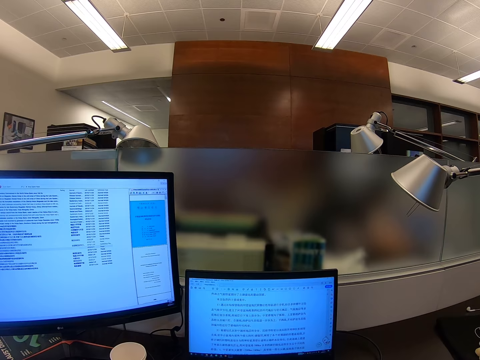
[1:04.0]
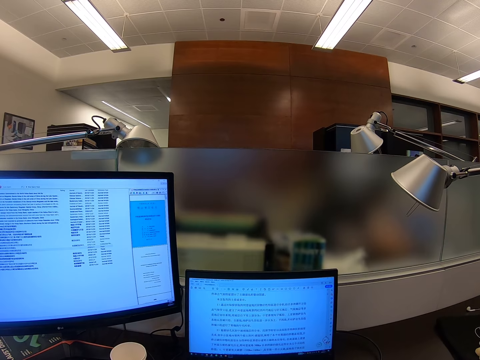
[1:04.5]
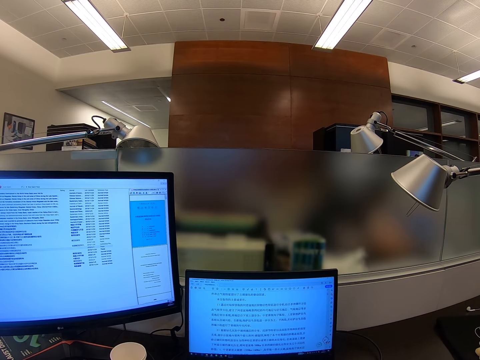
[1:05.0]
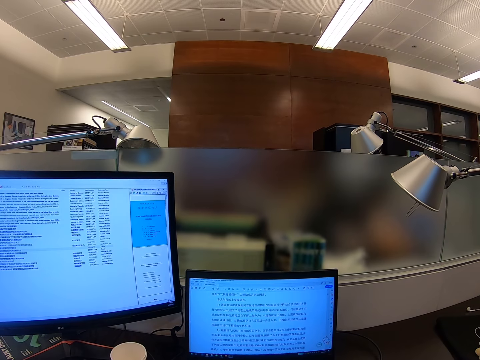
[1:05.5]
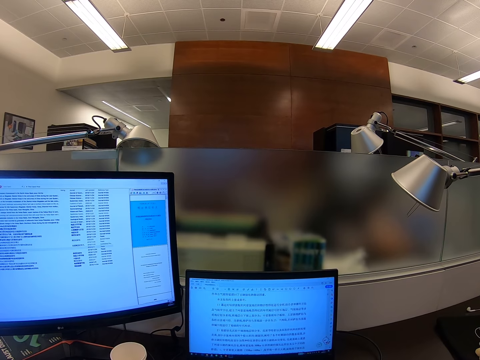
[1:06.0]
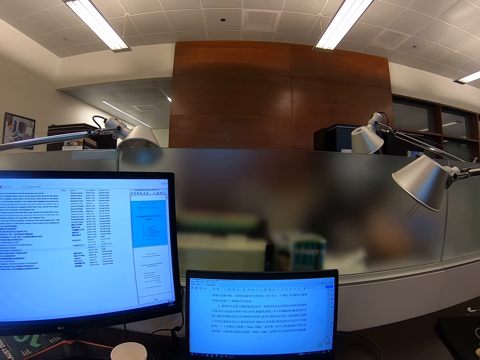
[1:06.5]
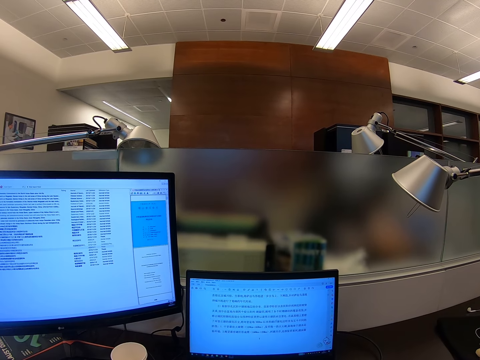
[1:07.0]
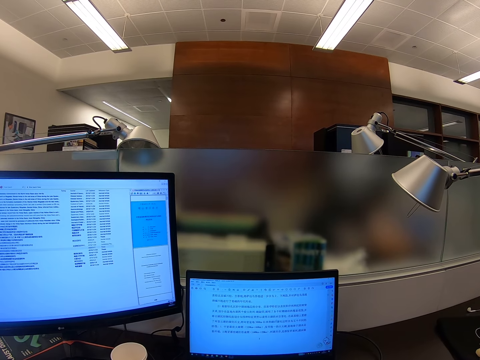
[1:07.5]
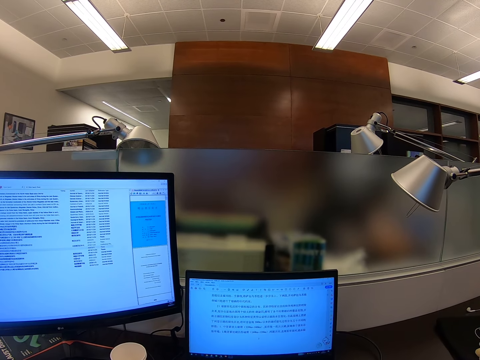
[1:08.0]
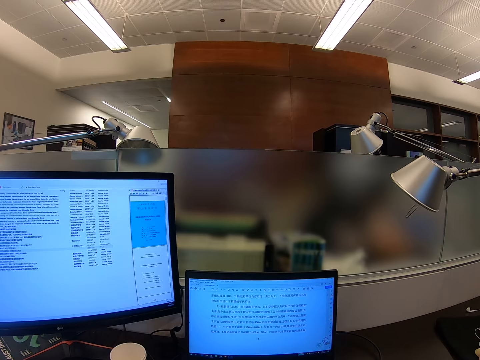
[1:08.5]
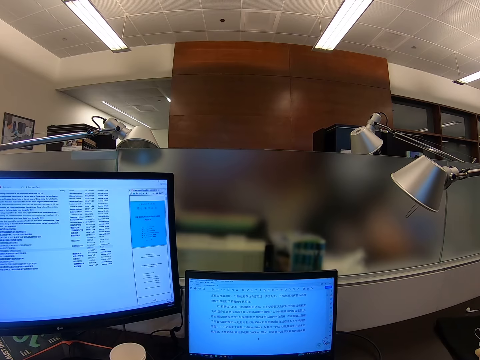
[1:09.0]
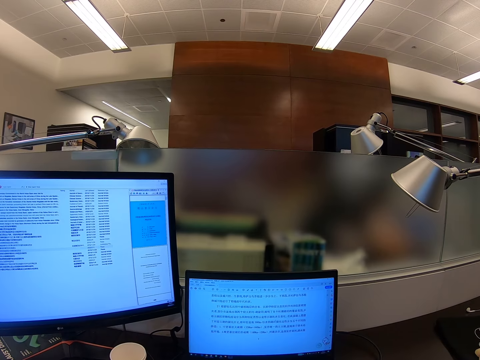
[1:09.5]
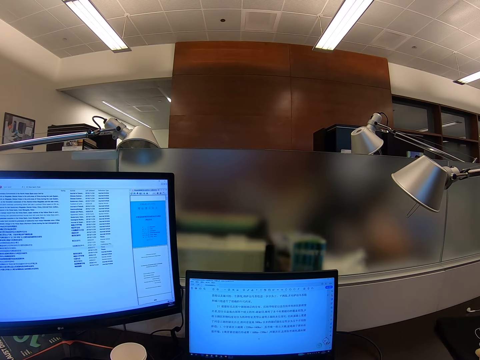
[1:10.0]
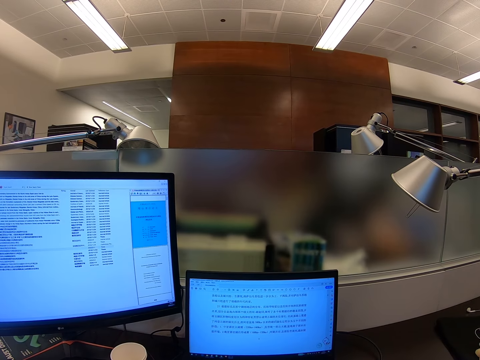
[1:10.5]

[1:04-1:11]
The camera wearer stares at the monitor.

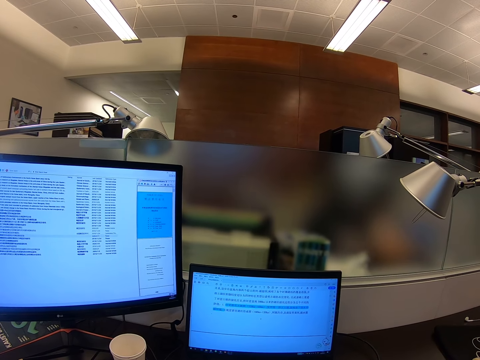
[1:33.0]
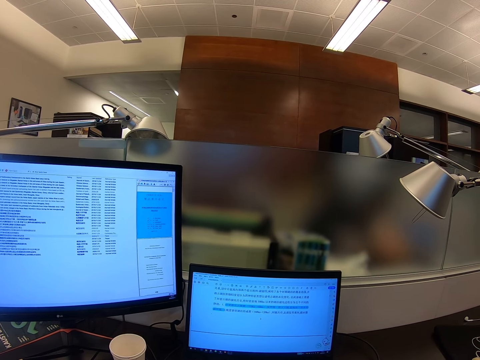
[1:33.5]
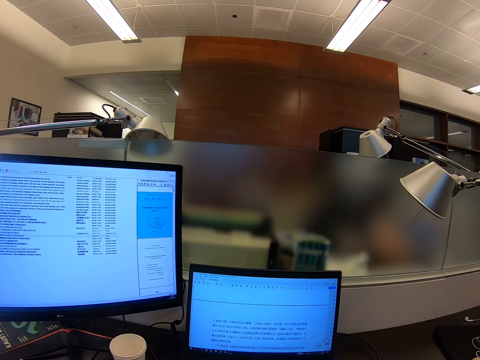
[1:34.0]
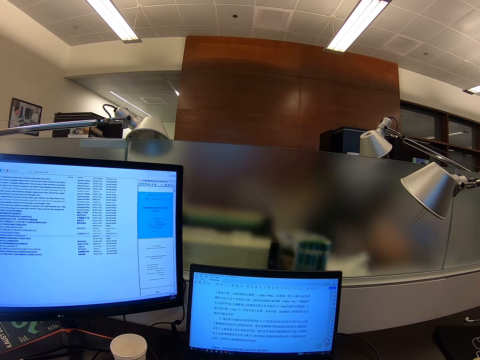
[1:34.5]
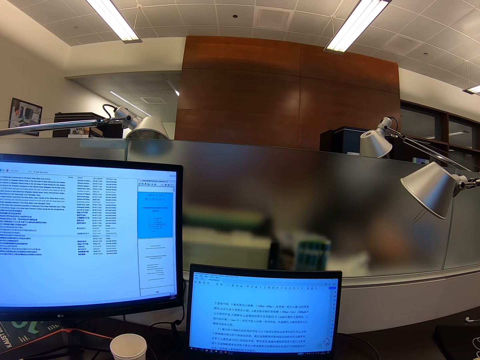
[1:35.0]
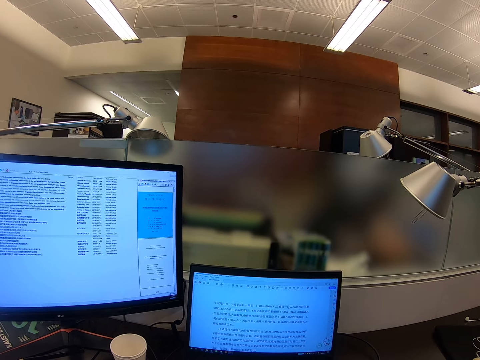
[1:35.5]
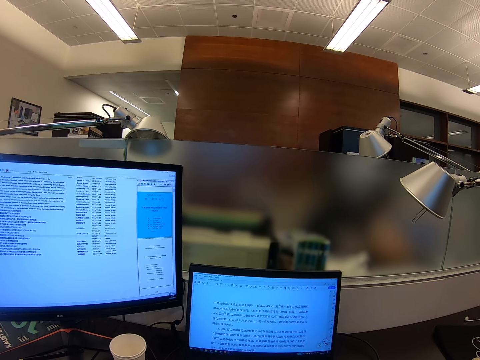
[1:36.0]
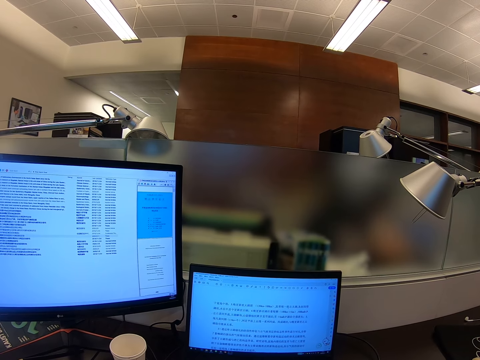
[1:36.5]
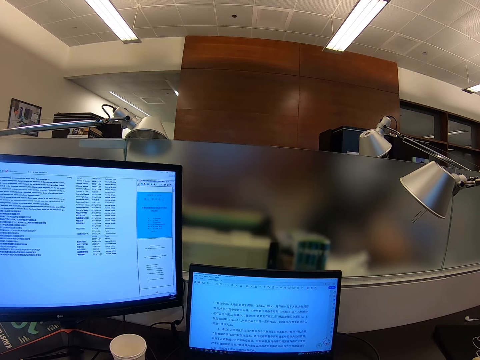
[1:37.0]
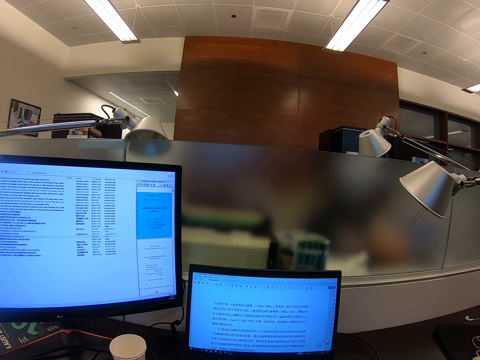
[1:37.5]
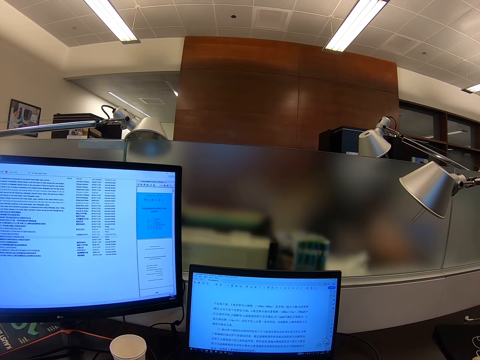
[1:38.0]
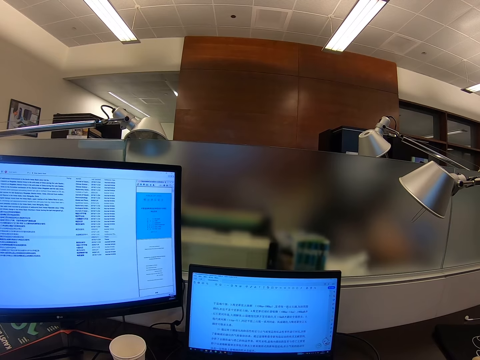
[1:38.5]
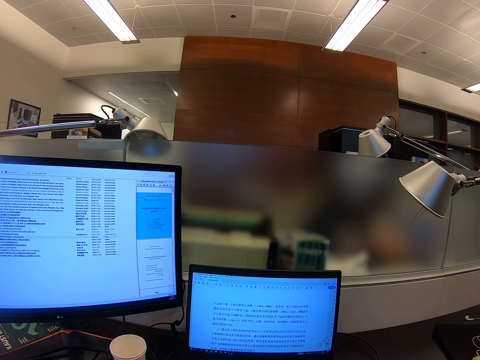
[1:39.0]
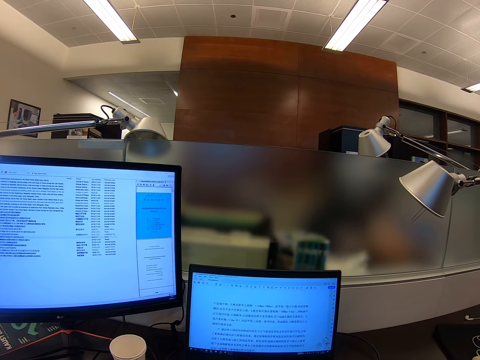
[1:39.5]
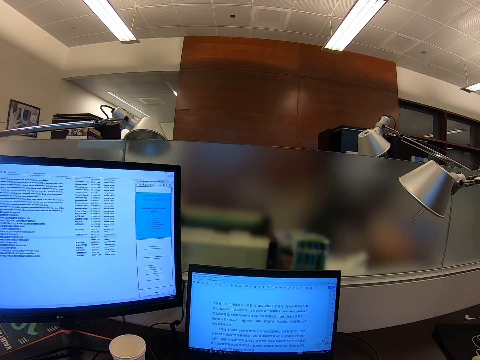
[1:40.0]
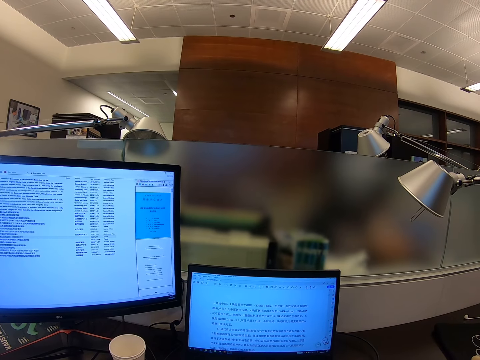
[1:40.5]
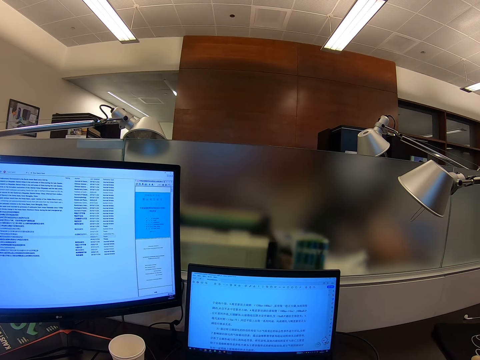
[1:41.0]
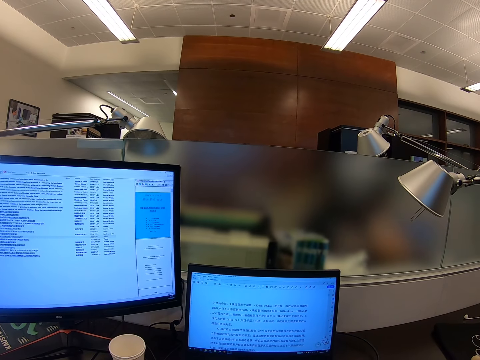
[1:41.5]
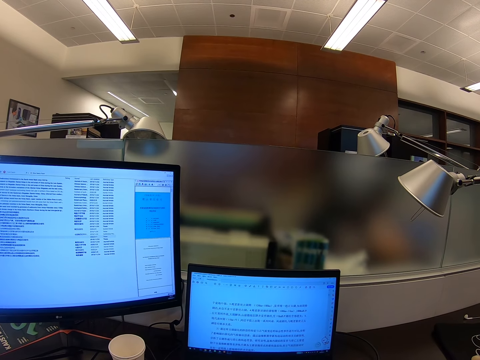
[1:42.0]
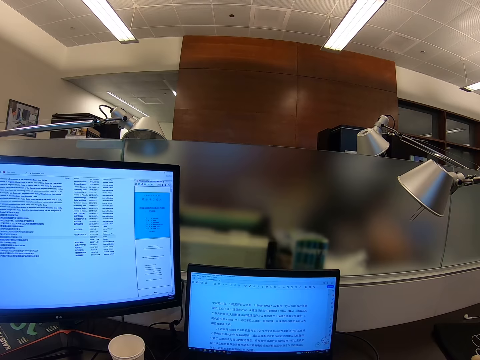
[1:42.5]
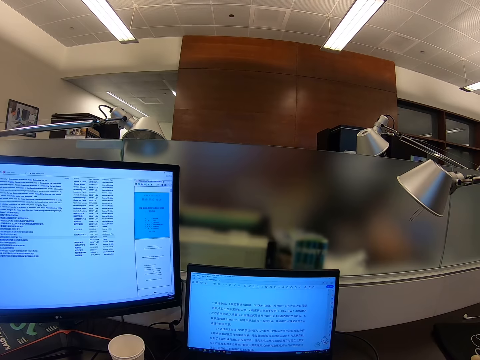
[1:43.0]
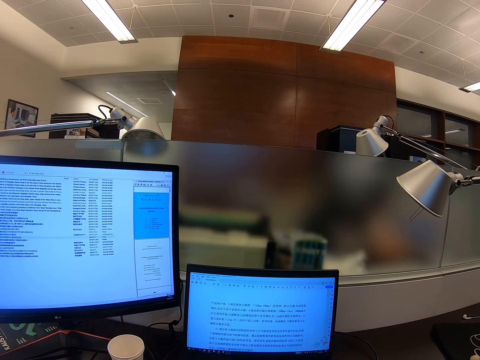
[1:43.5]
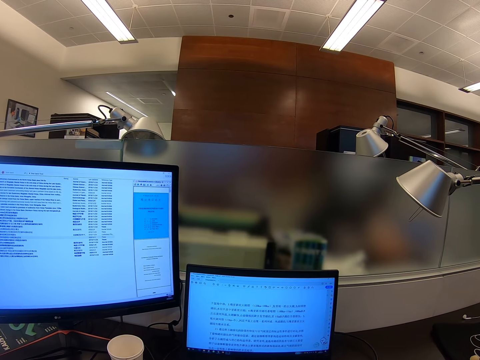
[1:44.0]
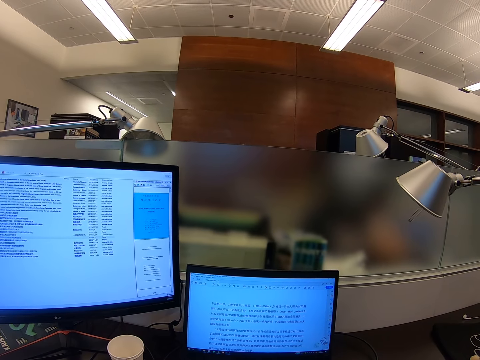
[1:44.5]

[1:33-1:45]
The camera wearer scrolls a monitor. They stare at the monitor.

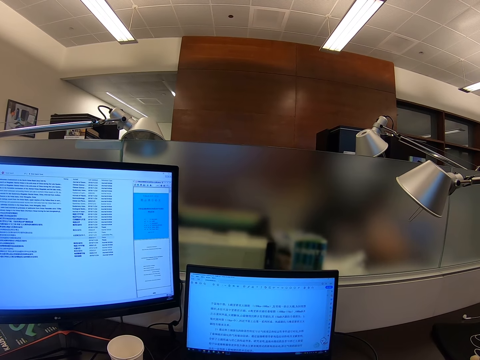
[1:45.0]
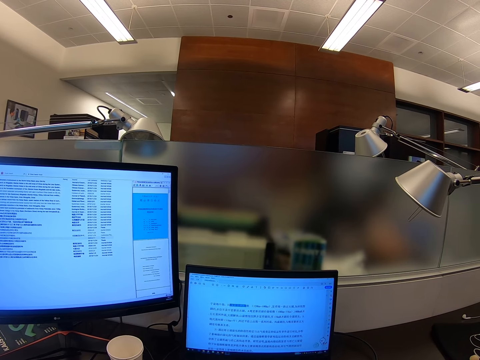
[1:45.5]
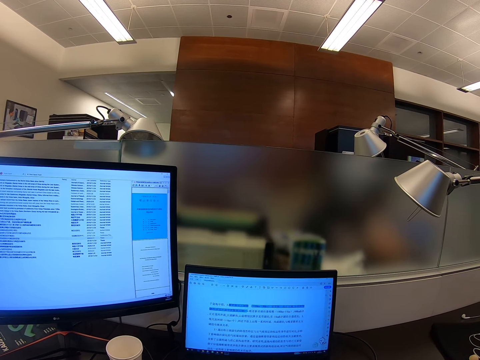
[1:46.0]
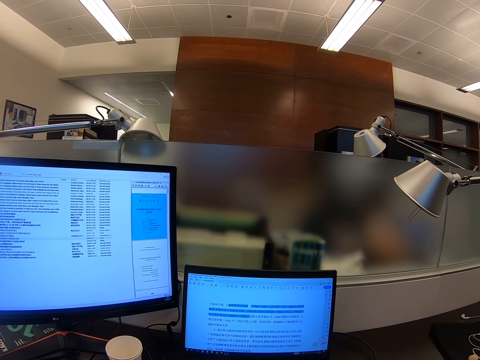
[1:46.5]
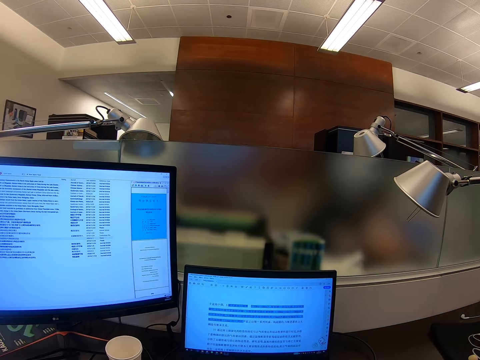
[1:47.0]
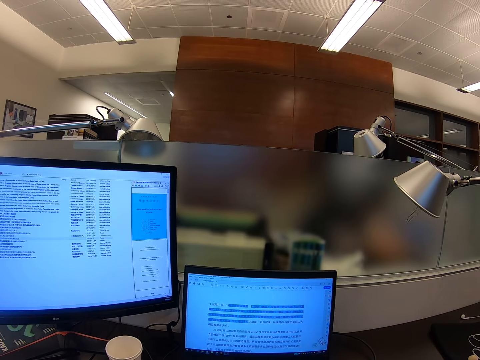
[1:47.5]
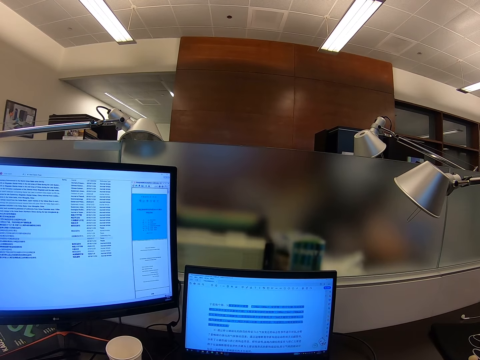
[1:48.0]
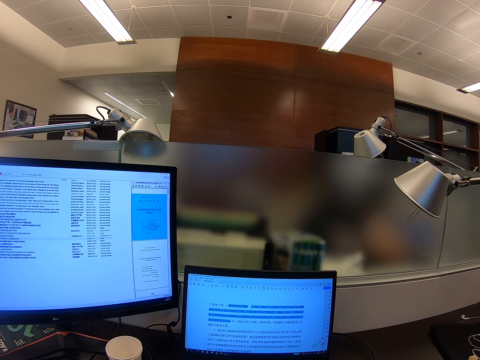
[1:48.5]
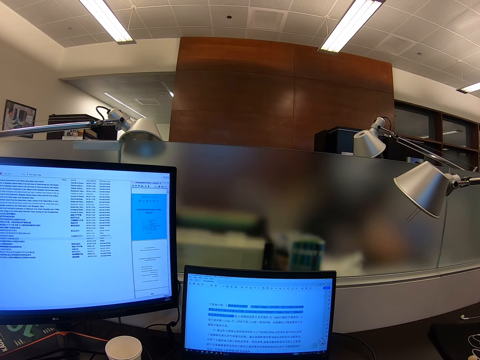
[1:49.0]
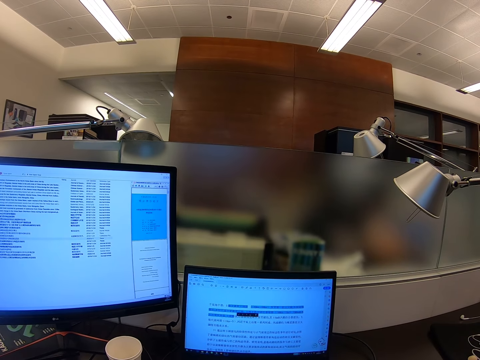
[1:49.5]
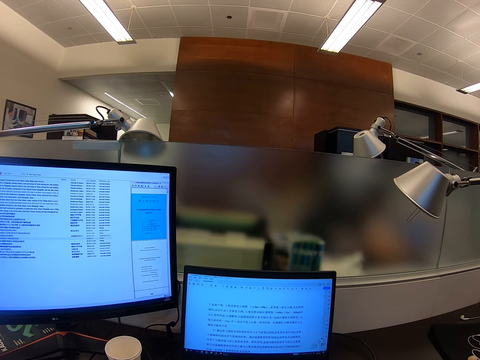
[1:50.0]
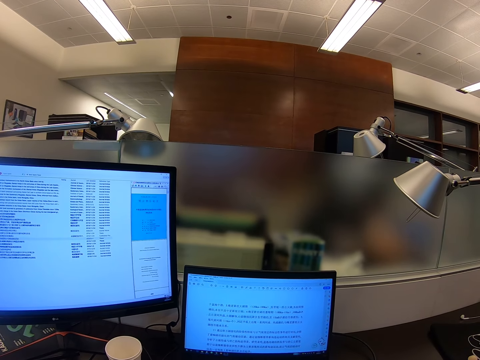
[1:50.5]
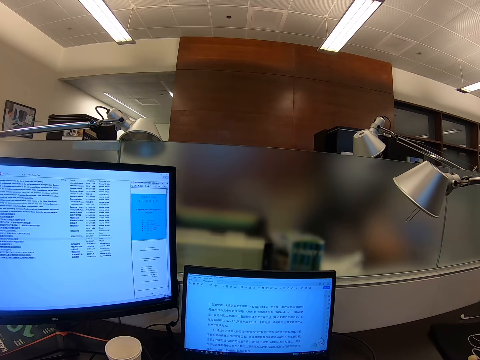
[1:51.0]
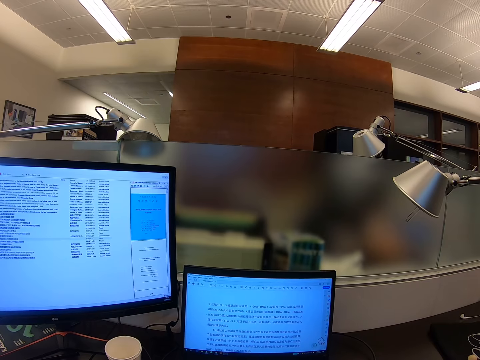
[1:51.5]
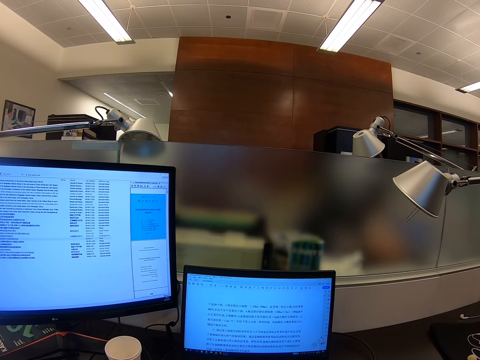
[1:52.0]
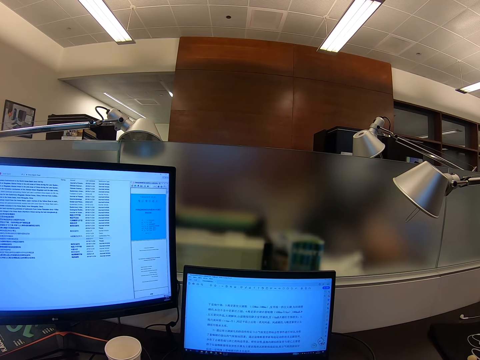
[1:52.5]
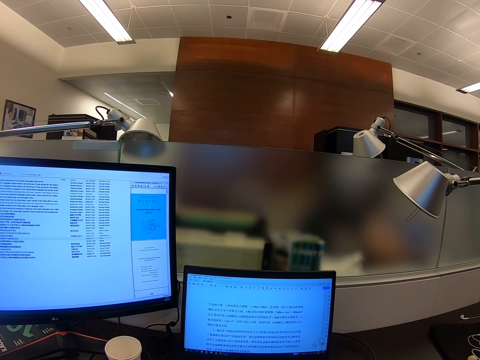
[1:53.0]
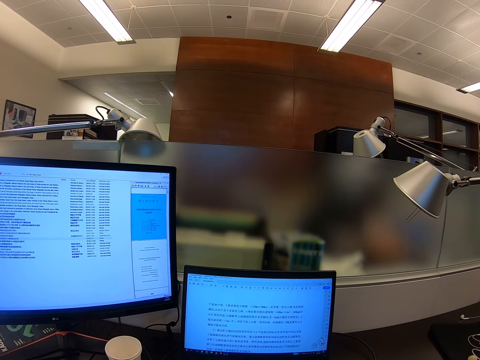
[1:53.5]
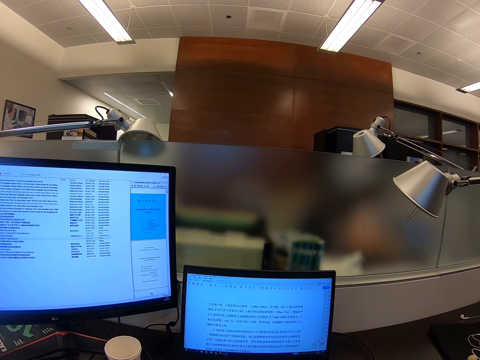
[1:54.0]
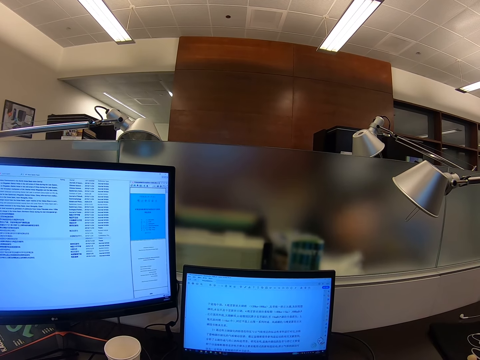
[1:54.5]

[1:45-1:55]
The camera wearer scrolls a monitor.
